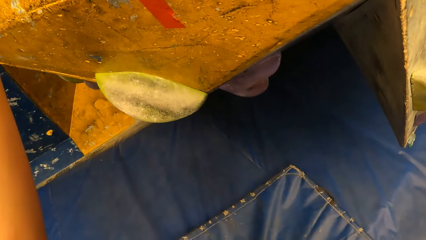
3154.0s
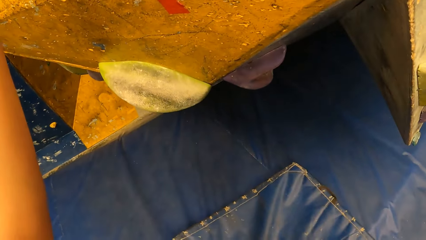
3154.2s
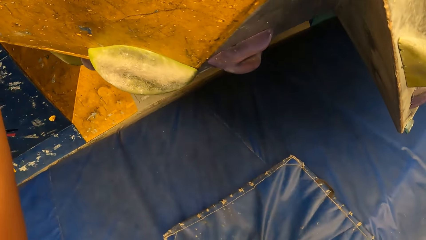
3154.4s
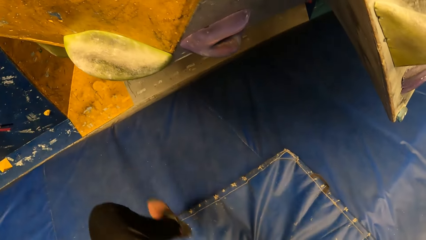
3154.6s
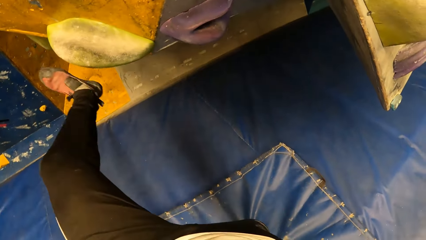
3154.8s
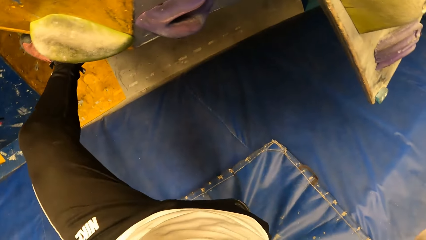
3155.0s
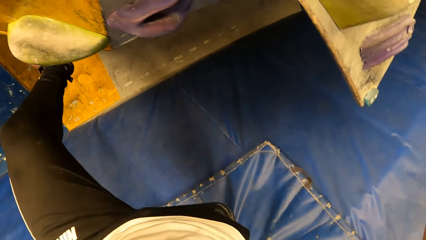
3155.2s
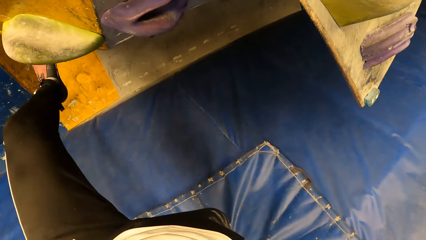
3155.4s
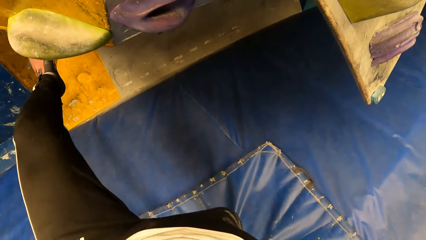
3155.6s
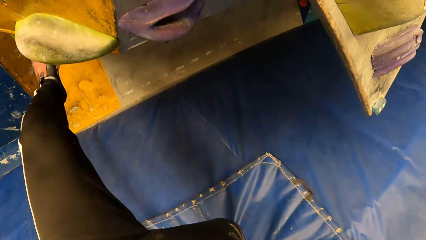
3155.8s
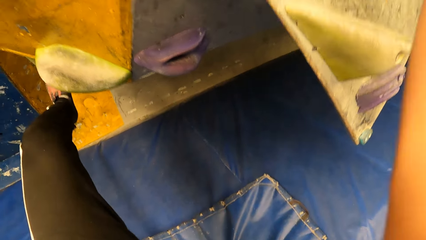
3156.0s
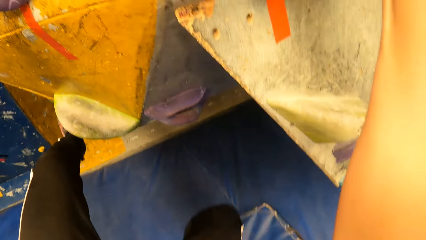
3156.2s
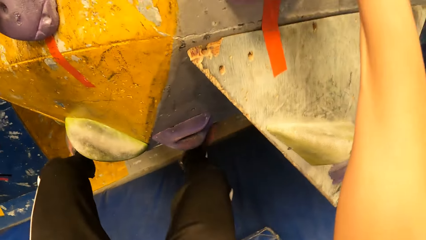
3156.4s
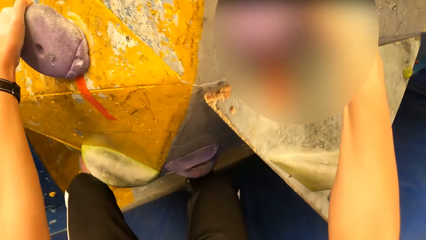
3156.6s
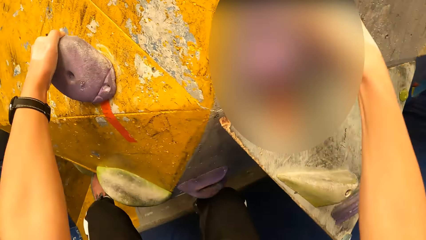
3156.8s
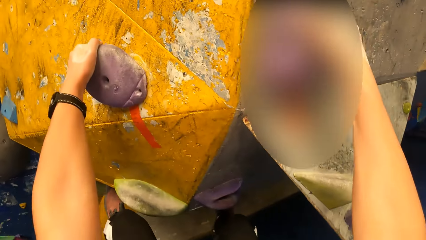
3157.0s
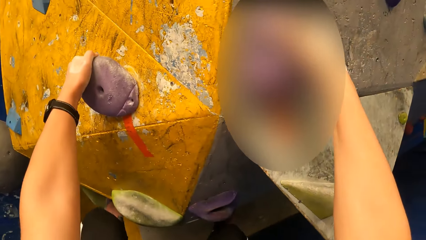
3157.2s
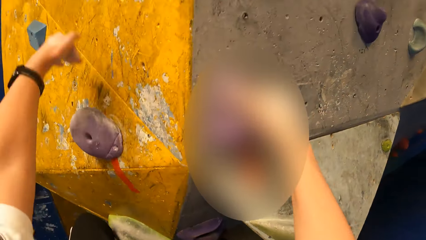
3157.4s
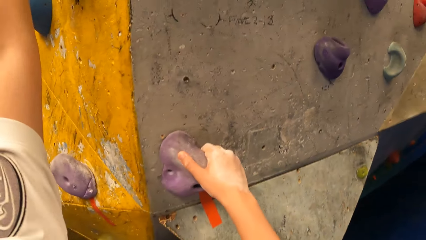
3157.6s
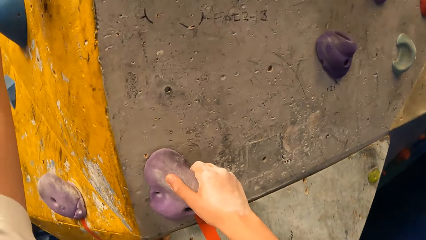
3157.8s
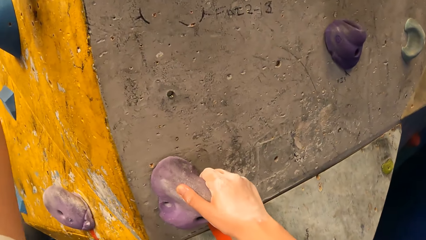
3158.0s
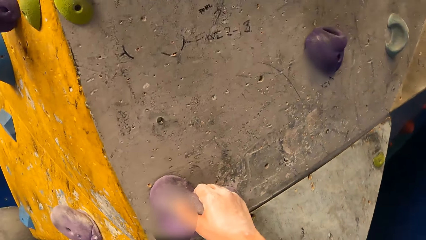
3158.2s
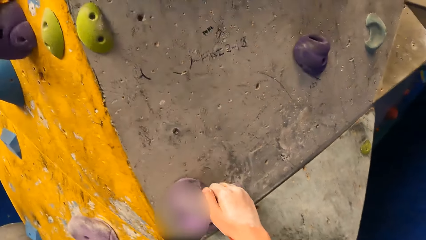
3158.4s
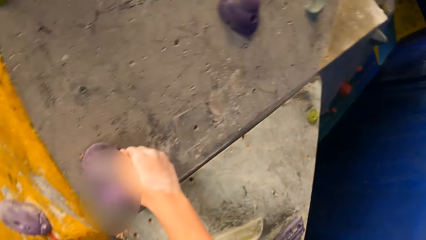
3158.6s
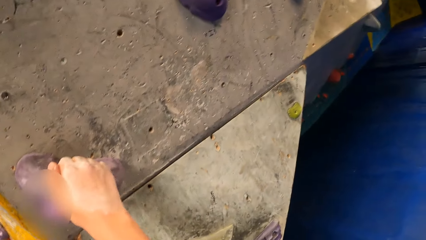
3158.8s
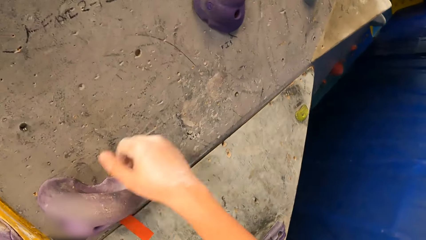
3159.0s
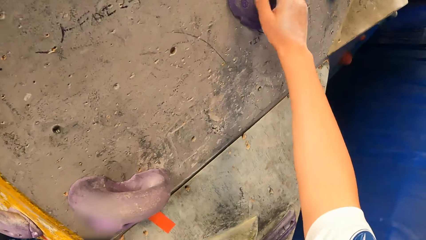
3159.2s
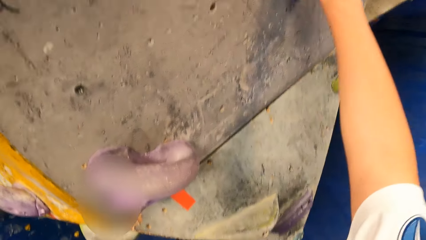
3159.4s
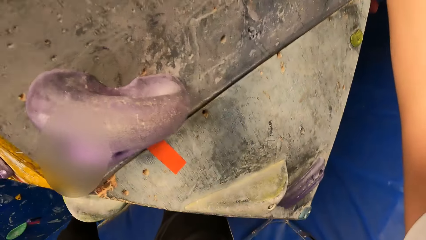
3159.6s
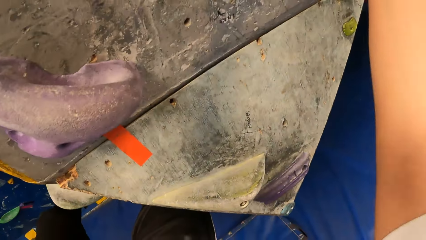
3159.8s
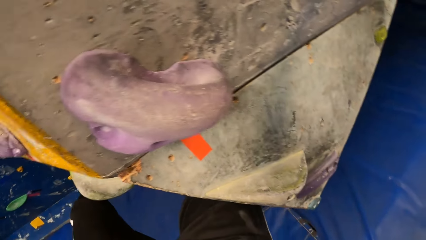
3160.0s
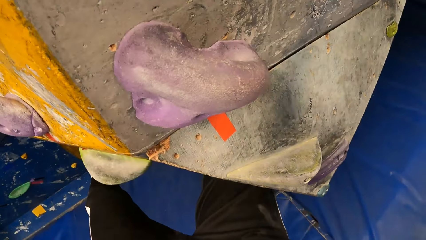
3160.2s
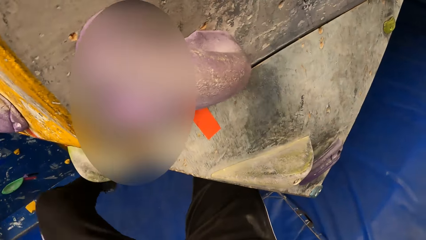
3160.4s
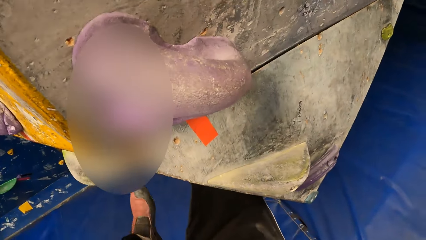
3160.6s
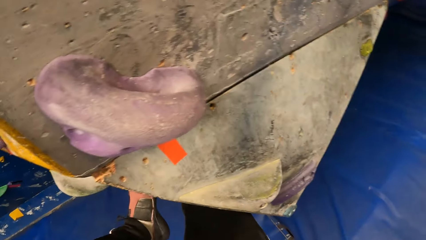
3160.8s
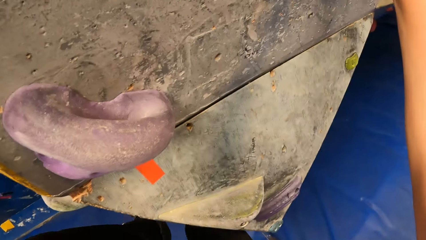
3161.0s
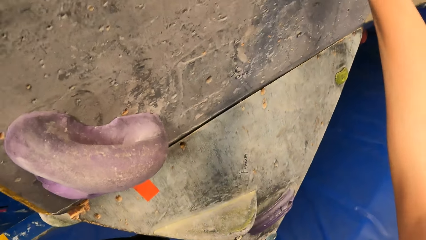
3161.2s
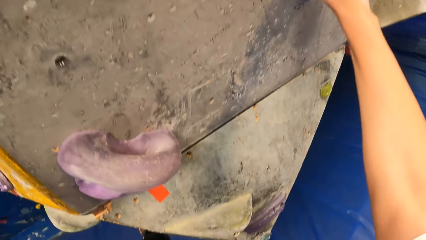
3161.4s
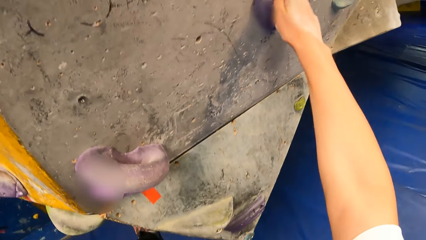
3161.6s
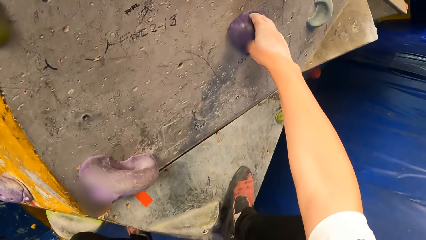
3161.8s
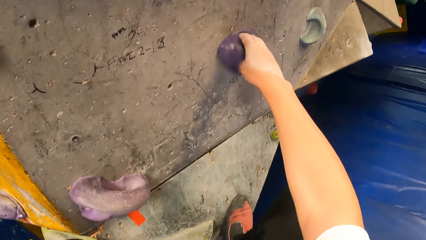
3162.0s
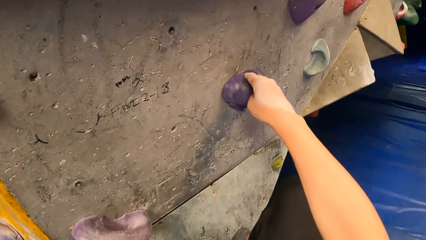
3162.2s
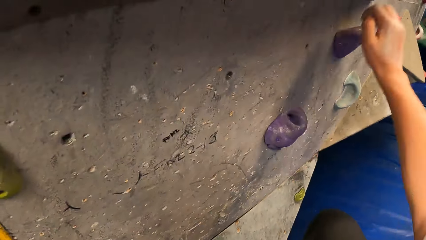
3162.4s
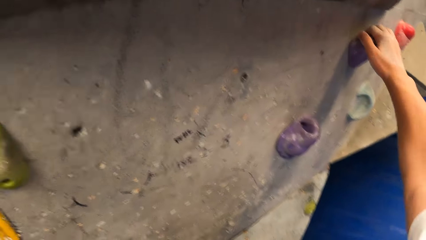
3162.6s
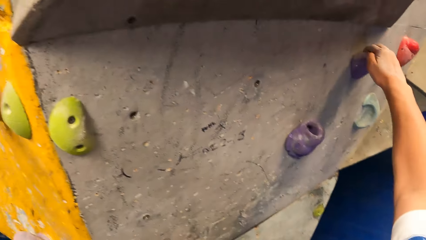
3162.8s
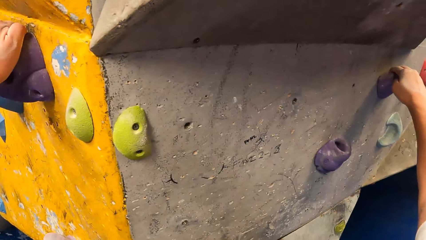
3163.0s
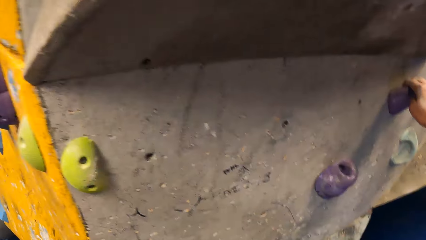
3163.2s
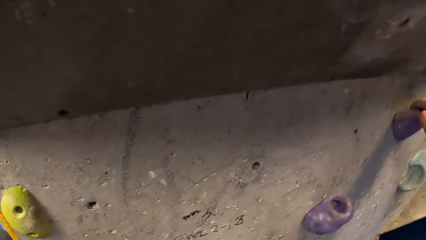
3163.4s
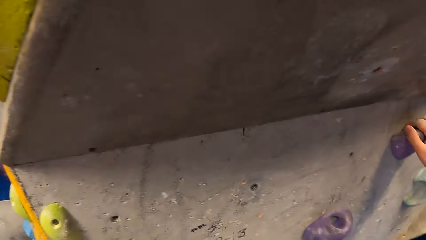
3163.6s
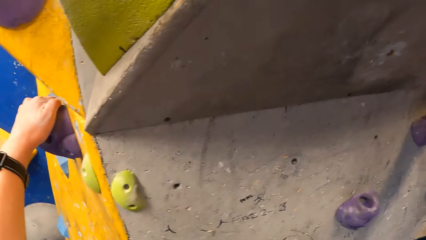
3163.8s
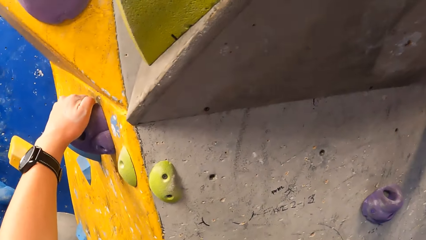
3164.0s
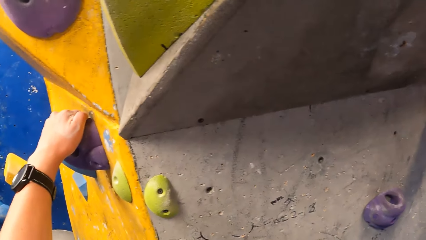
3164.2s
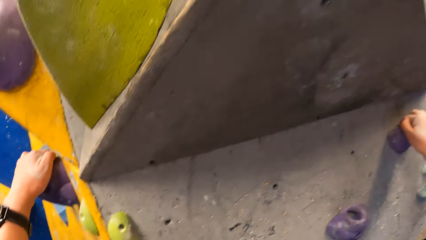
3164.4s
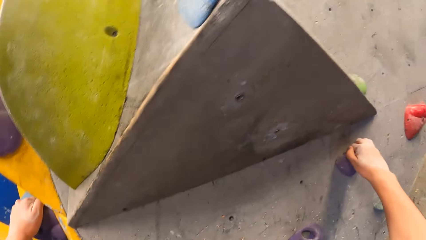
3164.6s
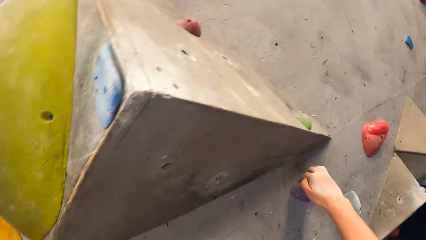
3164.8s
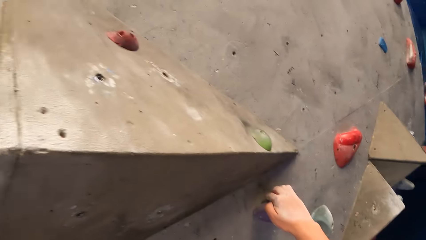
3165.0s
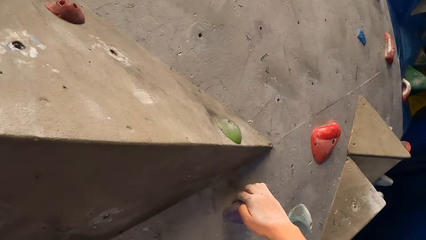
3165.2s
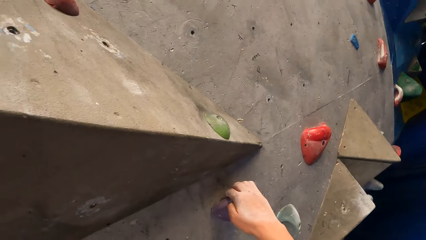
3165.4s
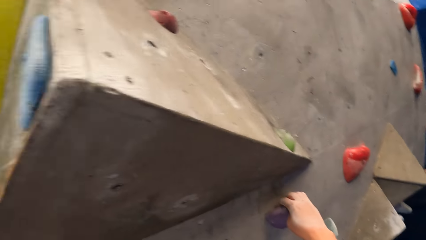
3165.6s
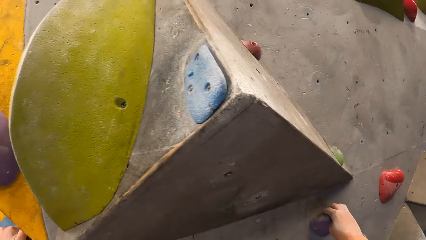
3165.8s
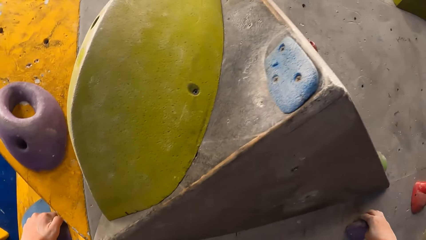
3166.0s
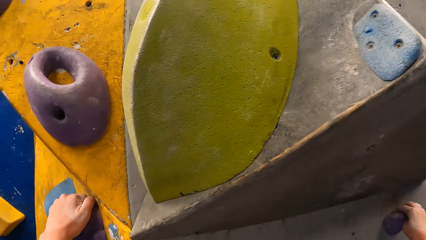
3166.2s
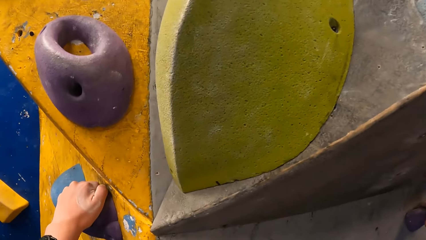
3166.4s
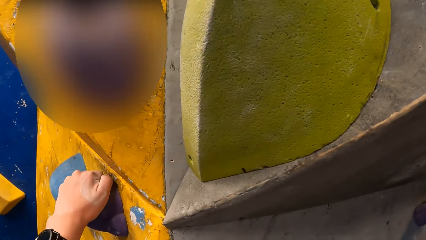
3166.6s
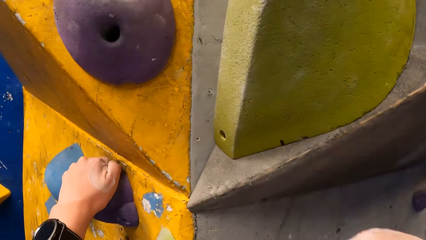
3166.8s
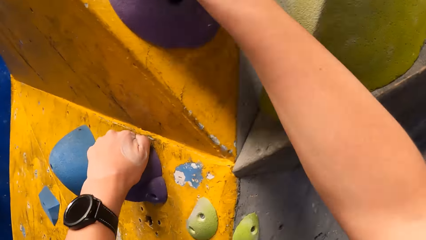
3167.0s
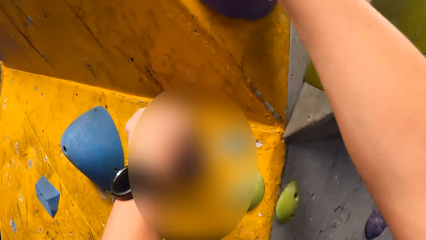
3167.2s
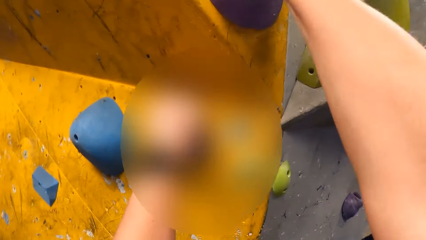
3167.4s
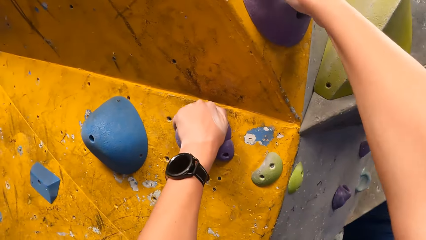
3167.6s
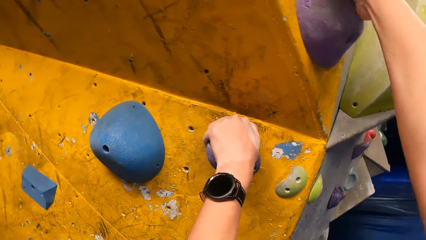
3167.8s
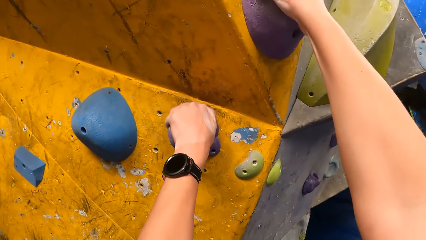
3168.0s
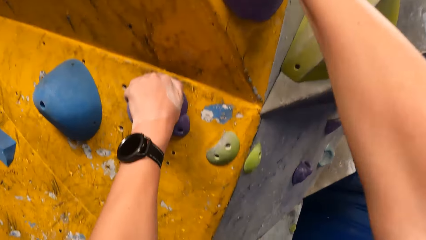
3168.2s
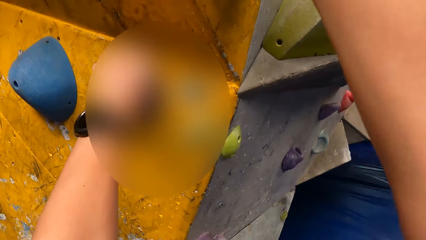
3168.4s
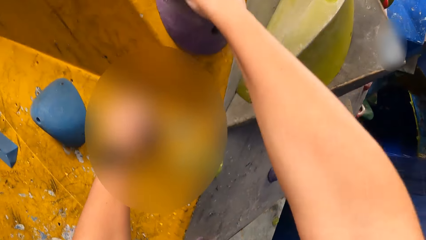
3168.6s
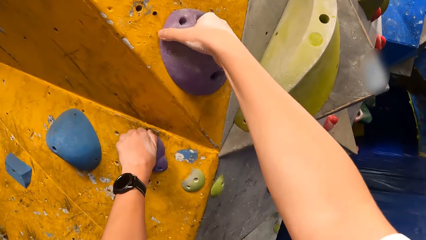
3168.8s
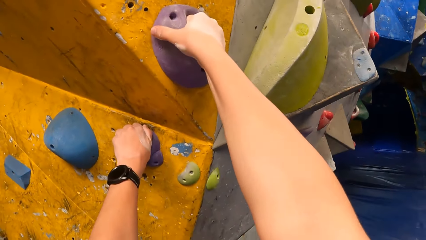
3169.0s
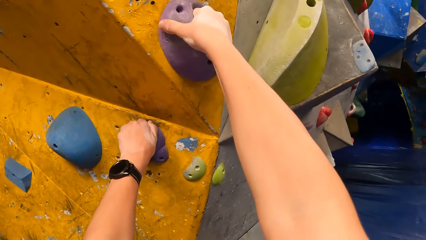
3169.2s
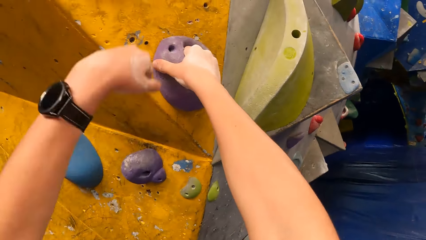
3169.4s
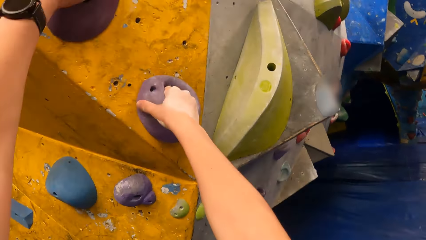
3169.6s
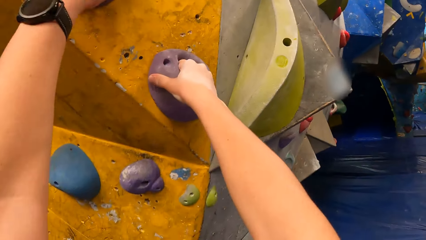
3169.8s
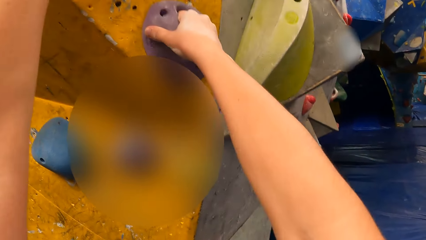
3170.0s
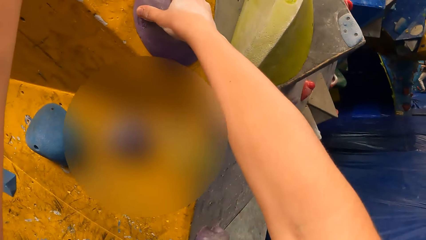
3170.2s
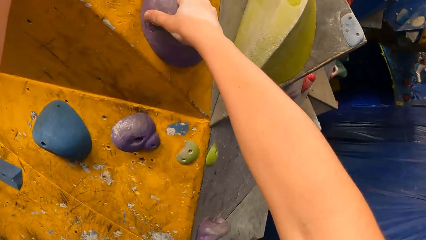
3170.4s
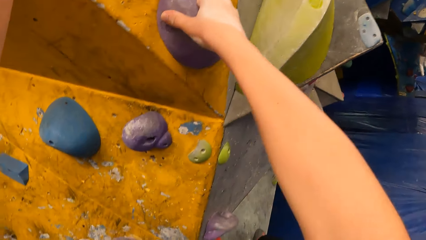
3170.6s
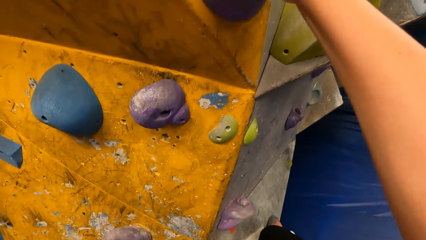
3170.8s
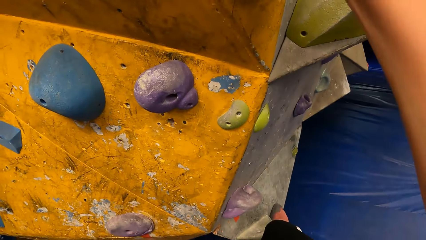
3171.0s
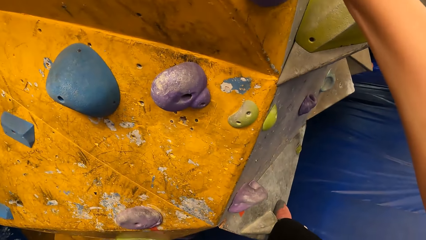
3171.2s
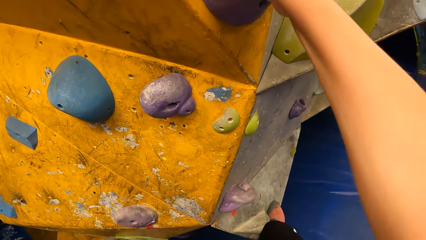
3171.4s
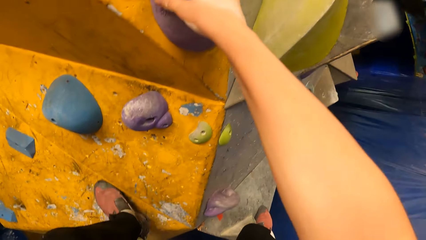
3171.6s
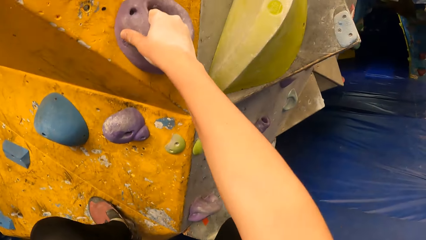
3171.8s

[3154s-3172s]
The camera wearer climbs the bouldering wall or climbing wall with both hands. They place a hand on a climbing rock. They place a hand on a climbing rock again. They place a leg on the rock. They place a leg on the rock again. They place a hand on a climbing rock. They look around the climbing wall. They place a hand on a climbing rock. They place a hand on a climbing rock again.
